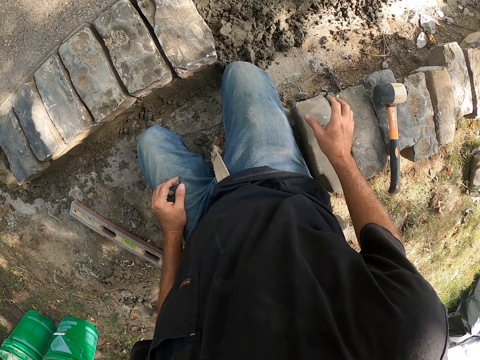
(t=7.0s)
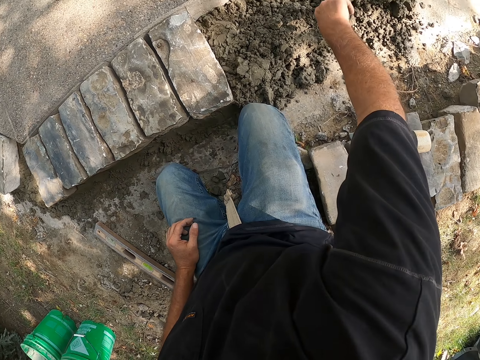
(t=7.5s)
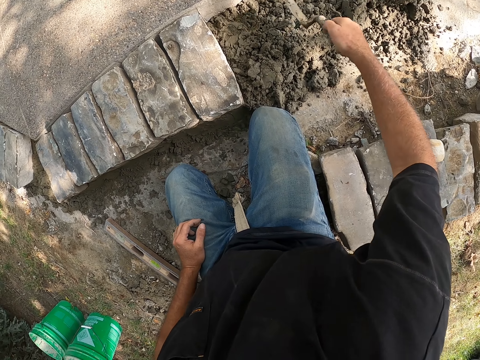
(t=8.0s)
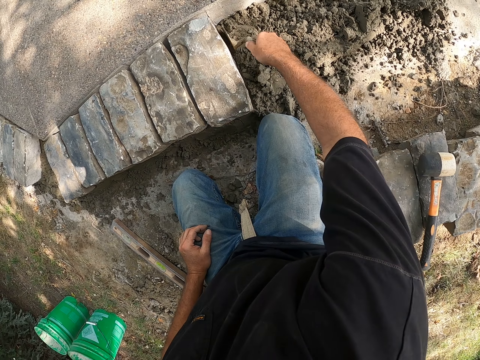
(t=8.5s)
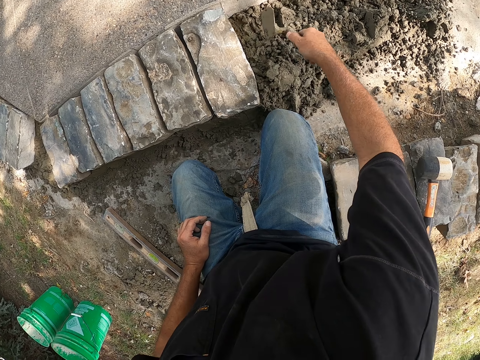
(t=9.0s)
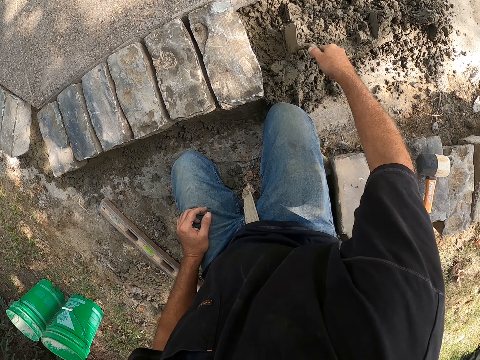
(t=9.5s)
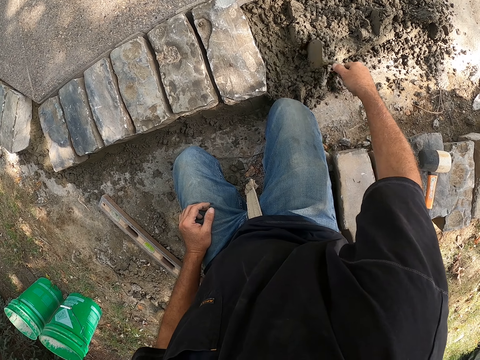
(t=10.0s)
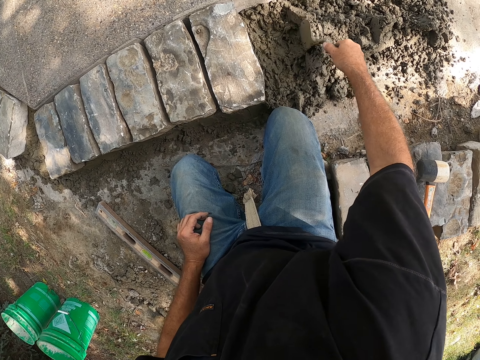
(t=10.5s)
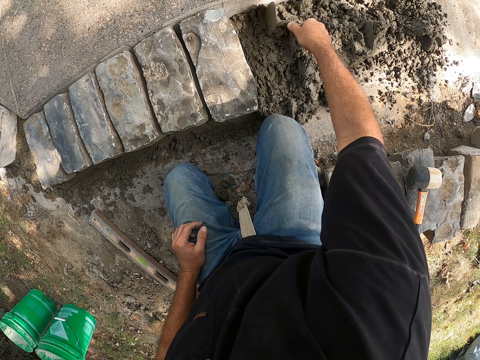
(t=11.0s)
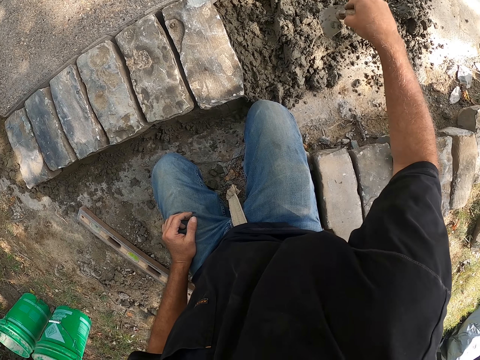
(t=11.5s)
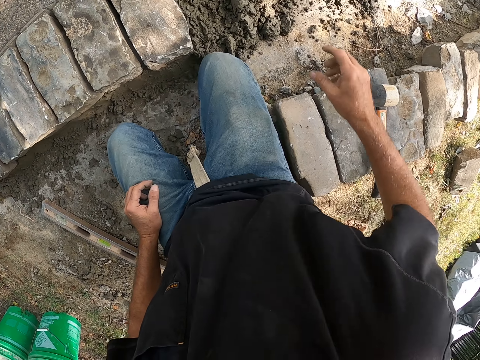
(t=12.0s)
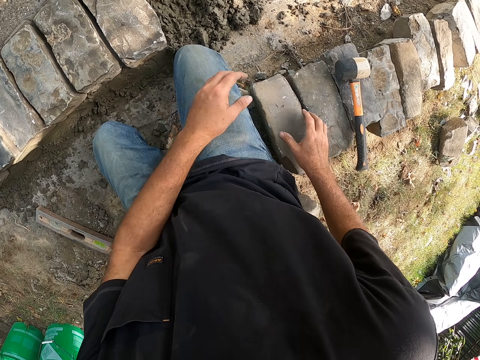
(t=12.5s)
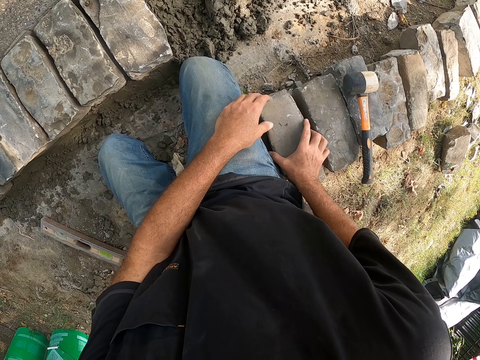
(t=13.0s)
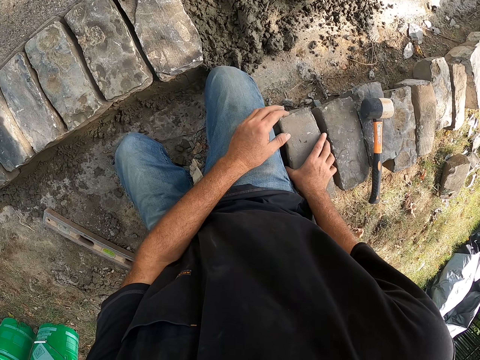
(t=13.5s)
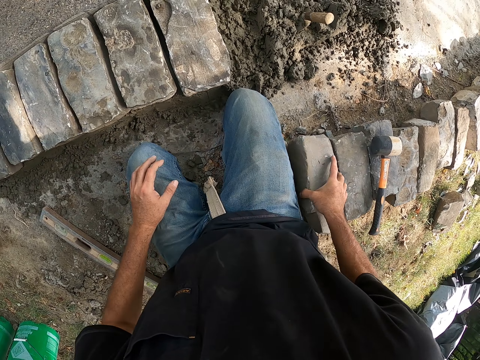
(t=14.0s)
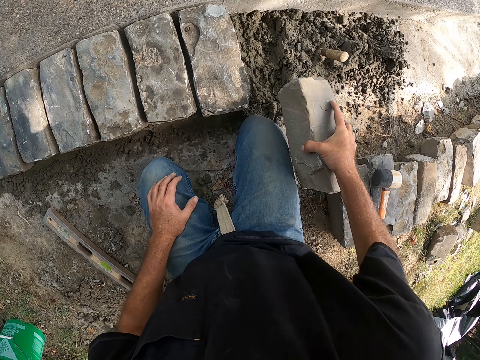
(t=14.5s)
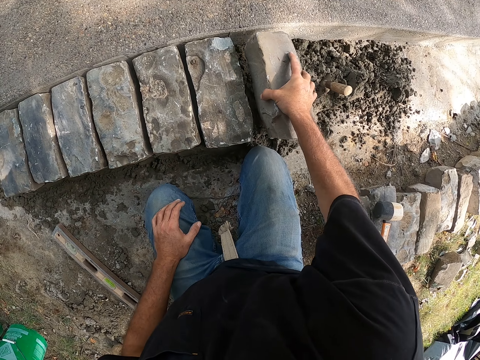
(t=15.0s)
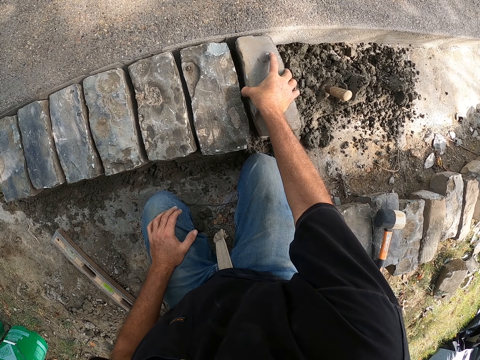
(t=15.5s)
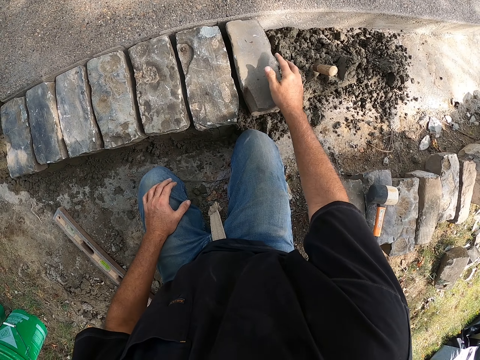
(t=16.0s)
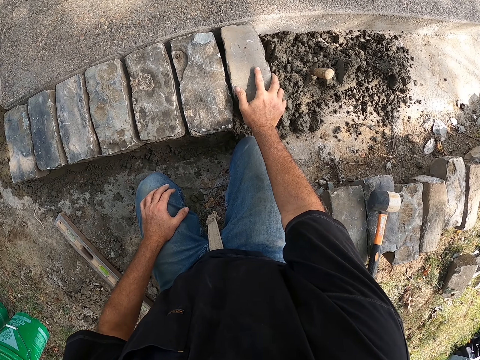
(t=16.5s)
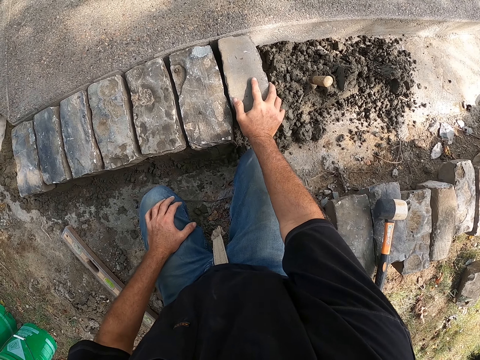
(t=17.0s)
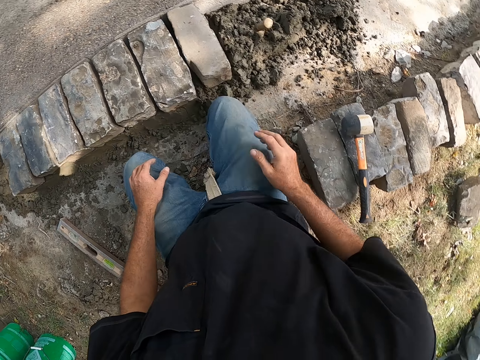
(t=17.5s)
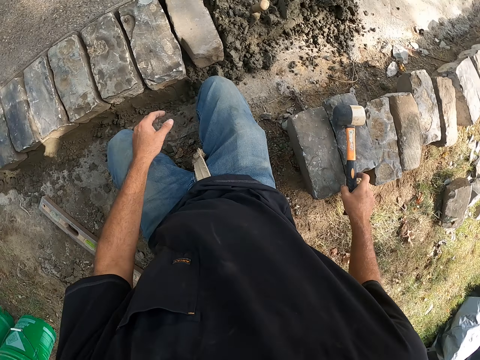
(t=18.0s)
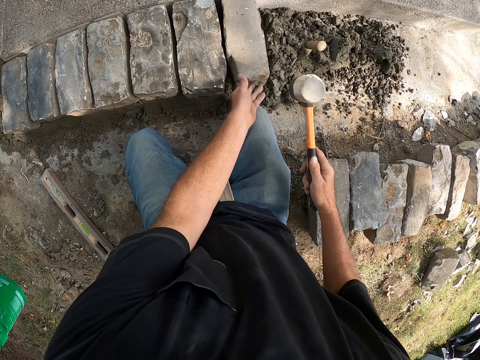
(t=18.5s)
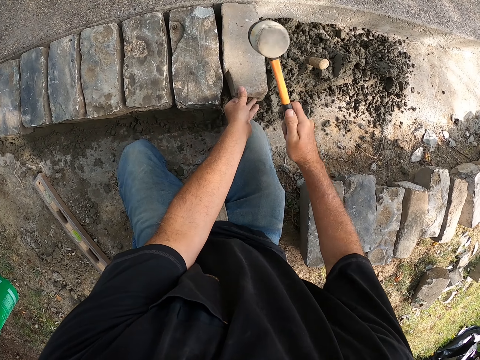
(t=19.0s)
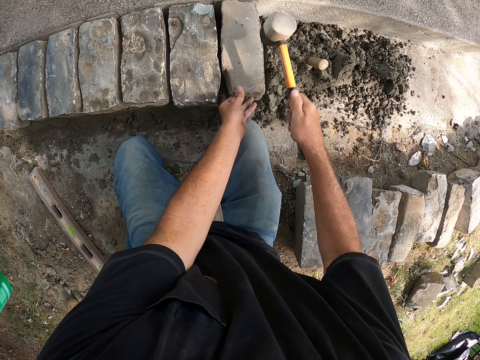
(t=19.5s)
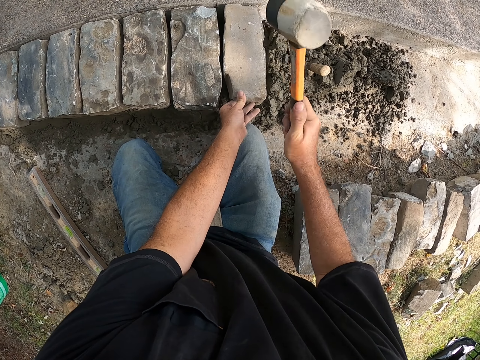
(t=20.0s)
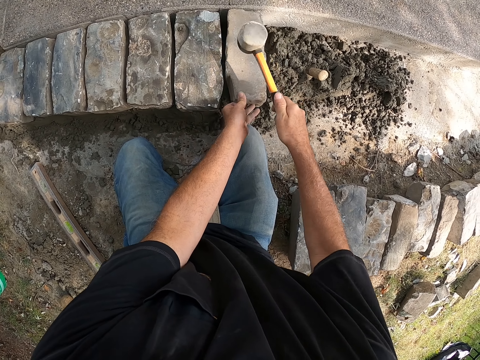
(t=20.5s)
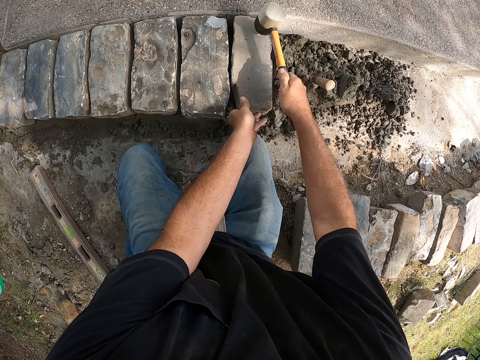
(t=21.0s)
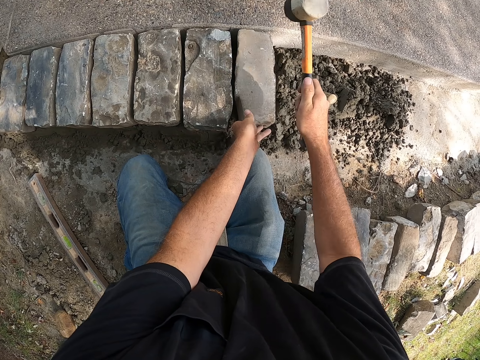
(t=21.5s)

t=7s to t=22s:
The camera wearer levels the mortar with a trowel. They pick up the trowel from the ground and mix cement on the ground with the trowel. They dip the trowel in the mortar, put a building stone on the mortar, and put down the trowel on the ground. They pick up a block from the ground and put down the block on the ground. They adjust the building stone on the mortar. They pick up a hammer from the ground. They hit the building stone with the hammer.

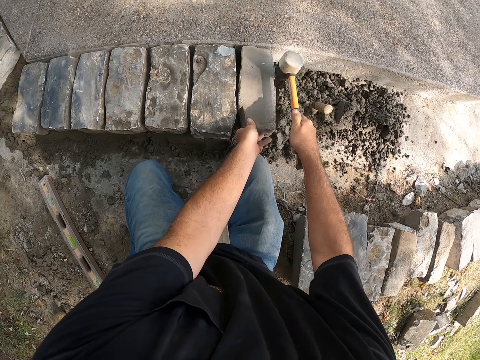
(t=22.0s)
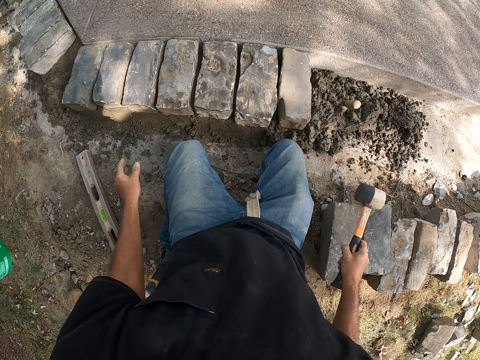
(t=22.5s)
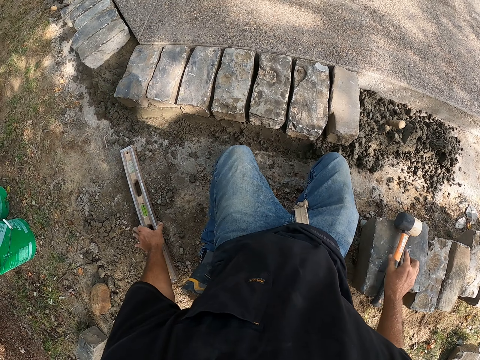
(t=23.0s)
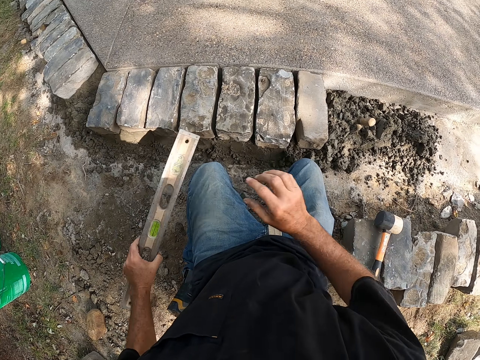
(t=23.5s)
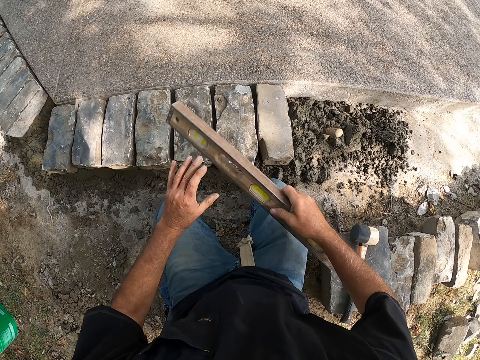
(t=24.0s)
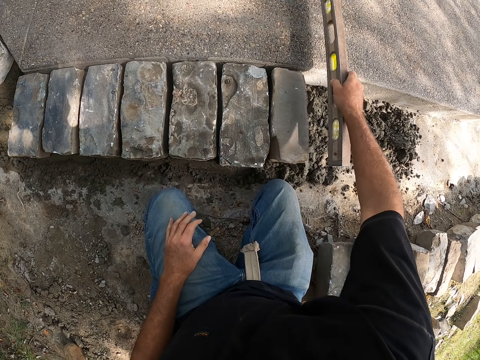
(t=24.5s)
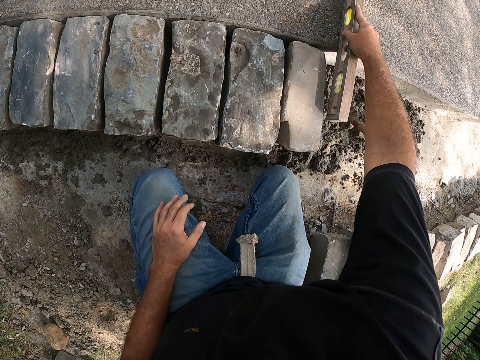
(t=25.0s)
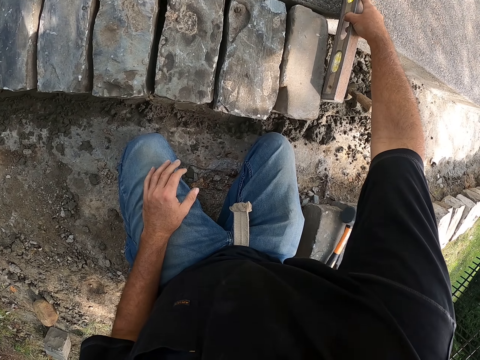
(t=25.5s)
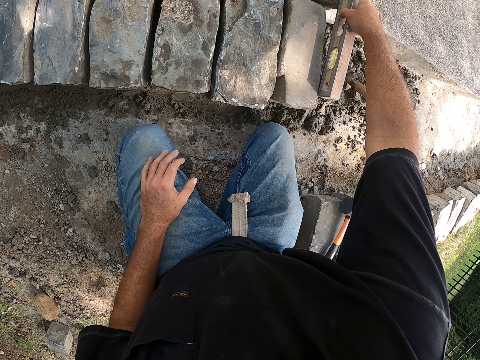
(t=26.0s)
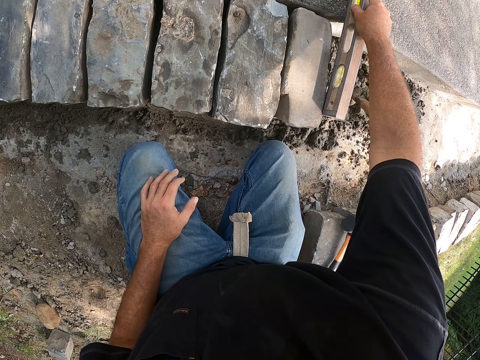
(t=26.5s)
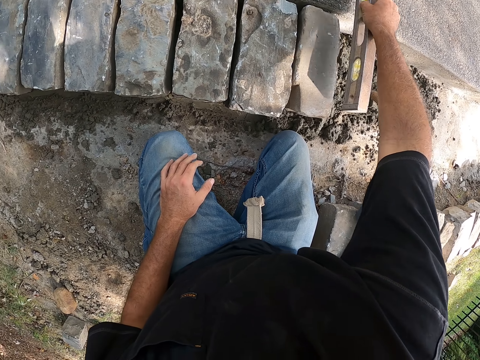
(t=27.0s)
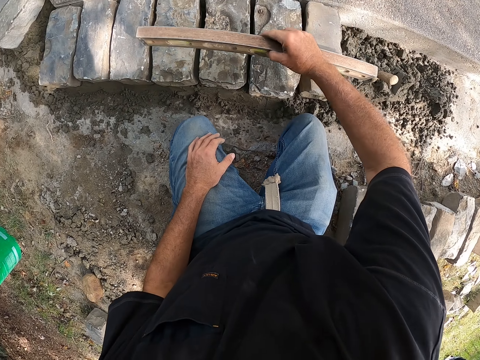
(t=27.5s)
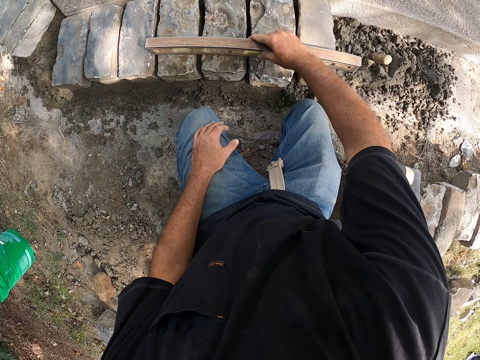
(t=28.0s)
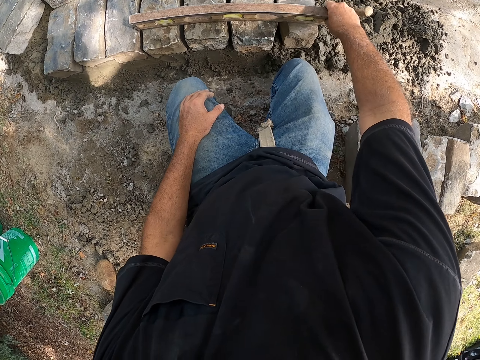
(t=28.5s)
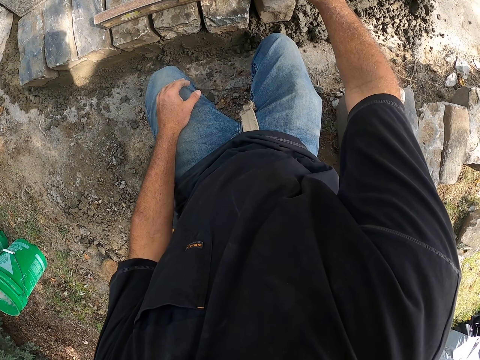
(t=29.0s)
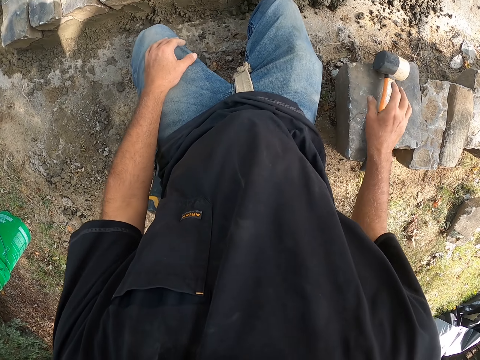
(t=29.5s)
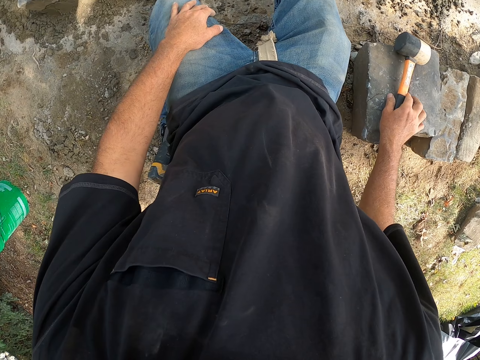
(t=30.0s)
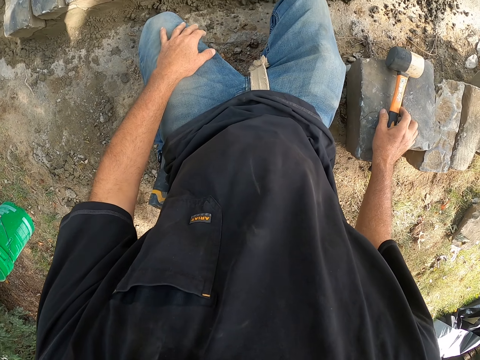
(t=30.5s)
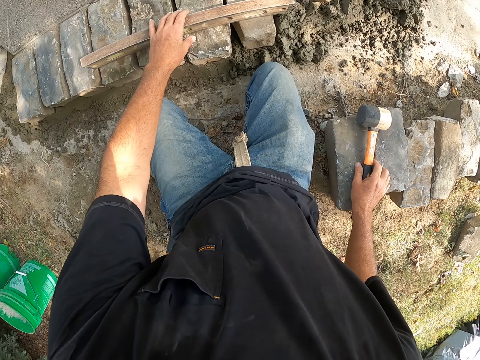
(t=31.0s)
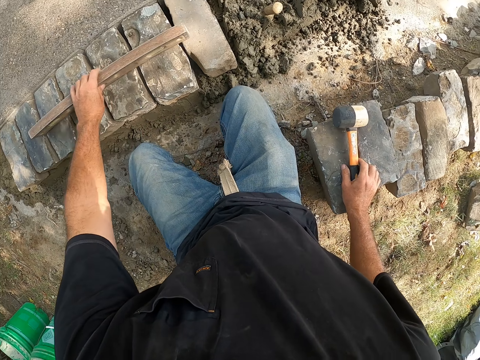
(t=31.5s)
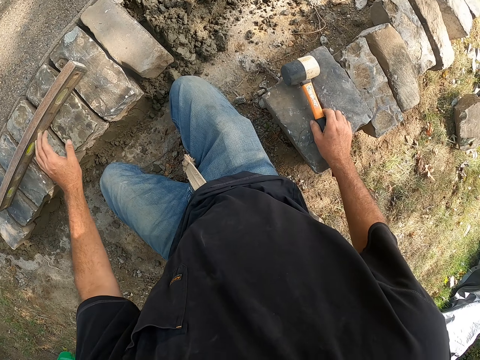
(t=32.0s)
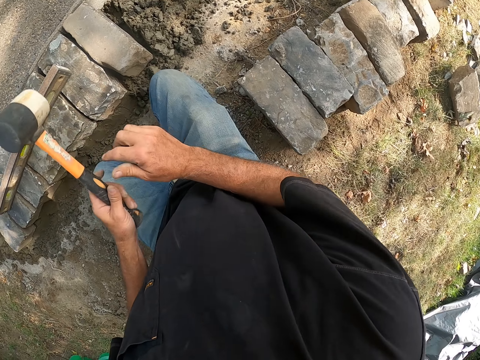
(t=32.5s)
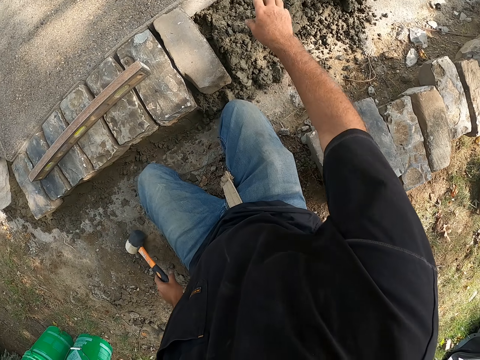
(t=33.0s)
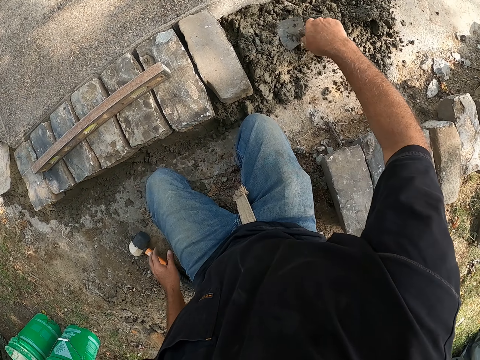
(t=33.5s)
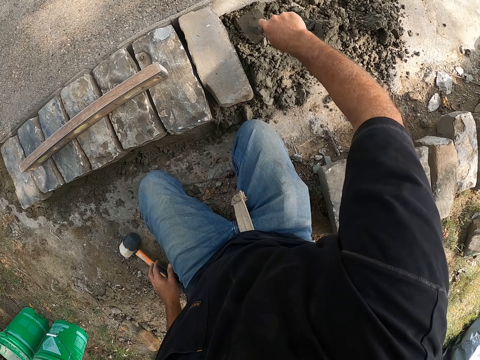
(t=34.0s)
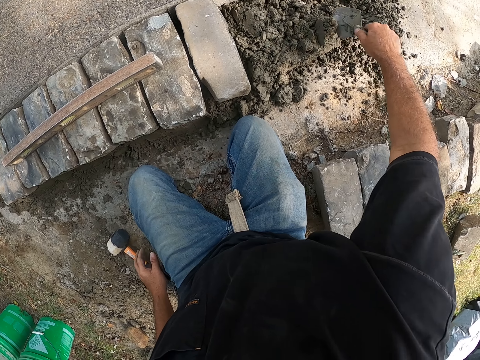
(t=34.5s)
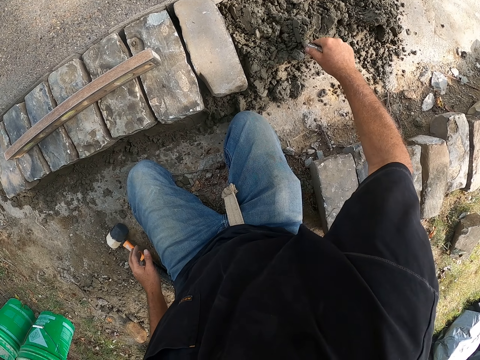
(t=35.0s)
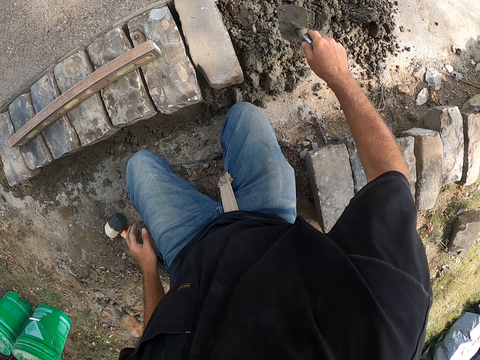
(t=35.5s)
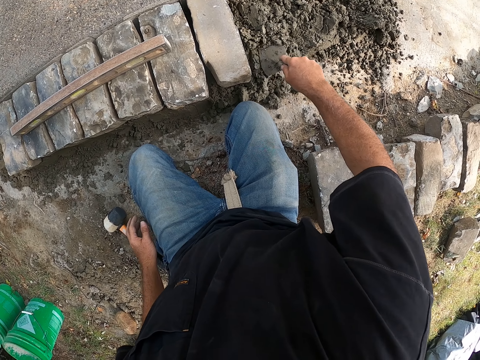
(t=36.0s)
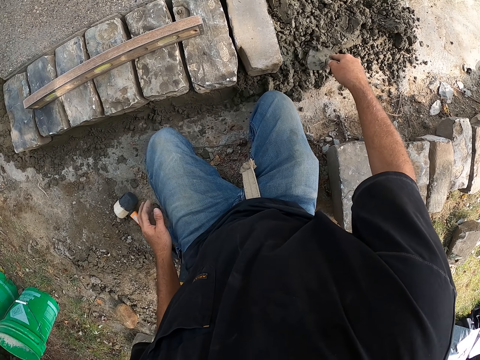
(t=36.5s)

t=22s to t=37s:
The camera wearer puts down the hammer on the ground. They pick up a level ruler or spirit level from the ground. They measure on the stone with the spirit level. They adjust the level ruler on blocks. They touch the hammer. They pick up the hammer from the ground. They move the spirit level aside. They put down the hammer on the ground. They mix the cement on the ground with a trowel.
